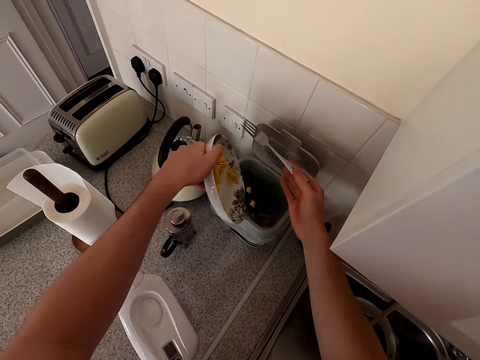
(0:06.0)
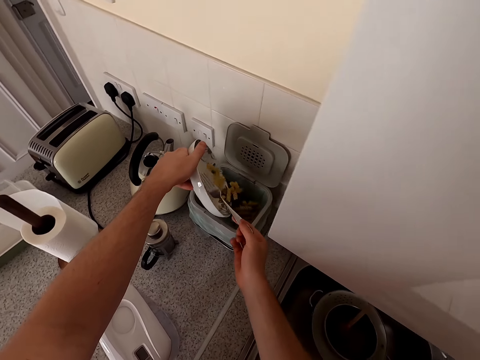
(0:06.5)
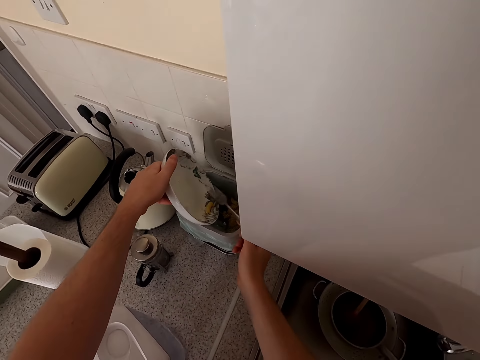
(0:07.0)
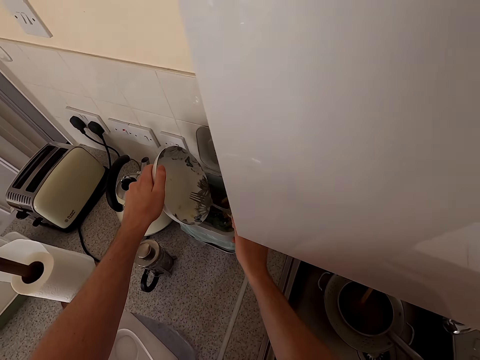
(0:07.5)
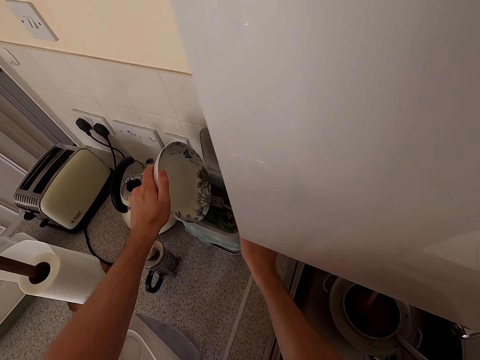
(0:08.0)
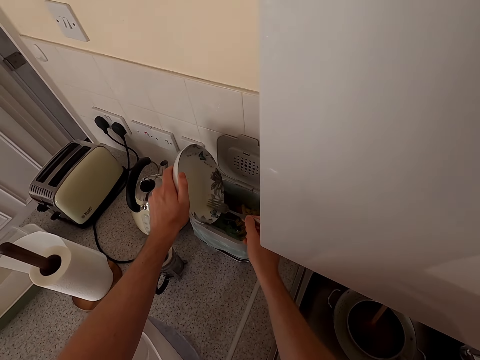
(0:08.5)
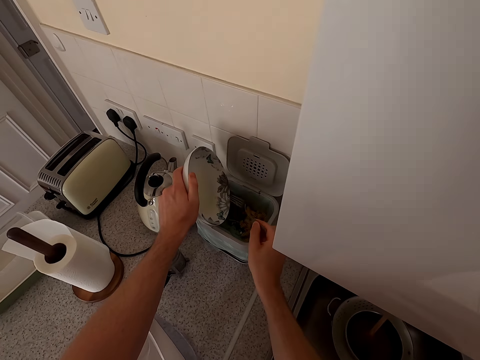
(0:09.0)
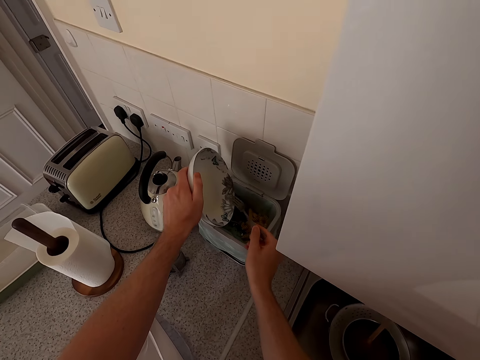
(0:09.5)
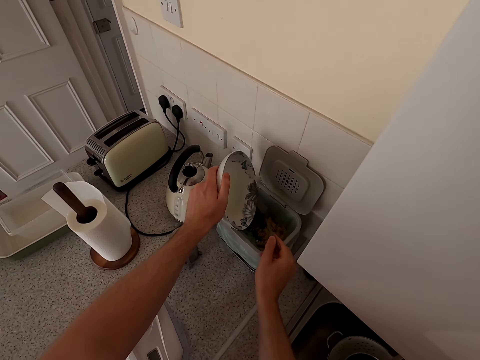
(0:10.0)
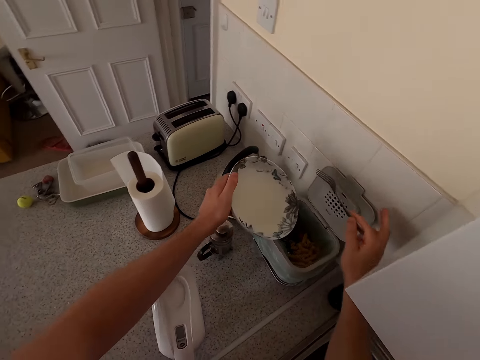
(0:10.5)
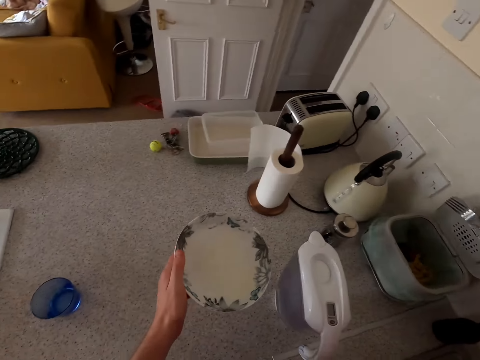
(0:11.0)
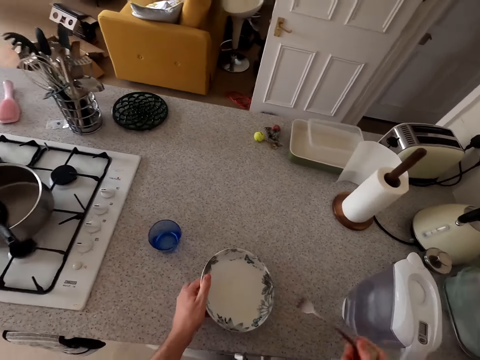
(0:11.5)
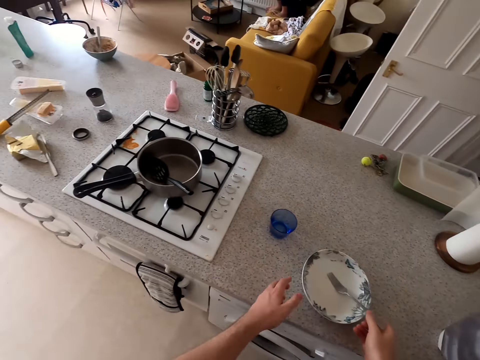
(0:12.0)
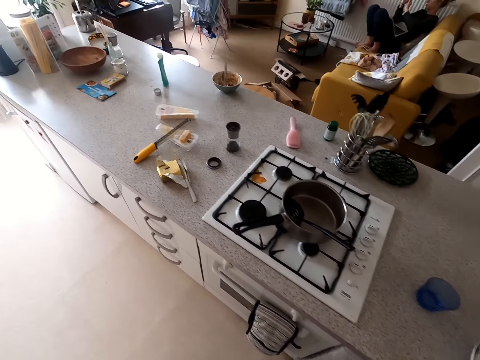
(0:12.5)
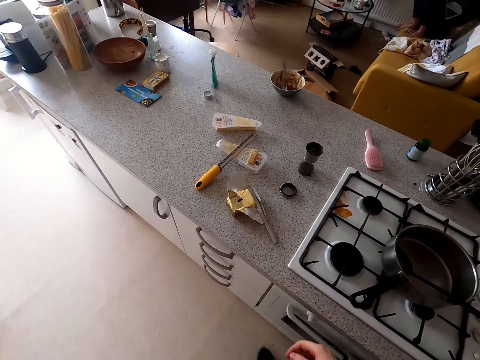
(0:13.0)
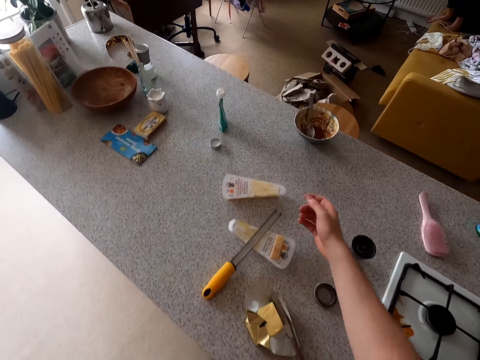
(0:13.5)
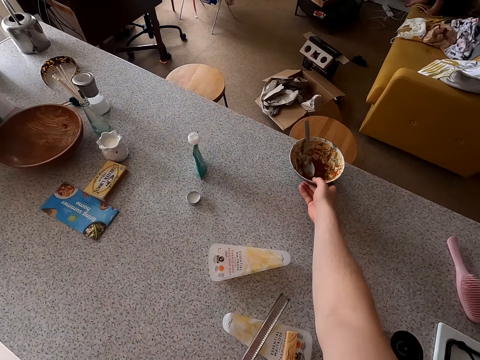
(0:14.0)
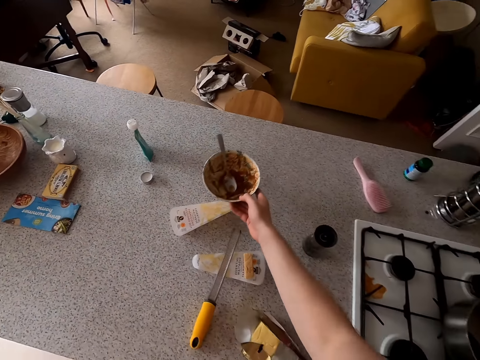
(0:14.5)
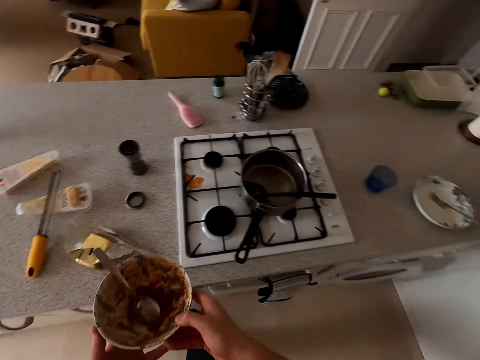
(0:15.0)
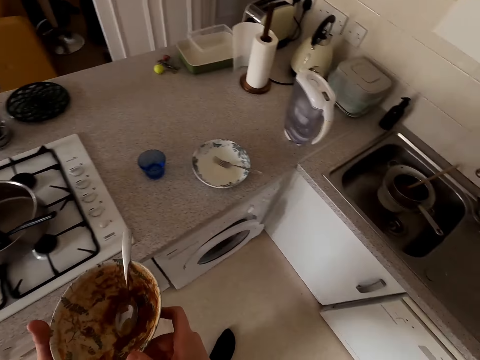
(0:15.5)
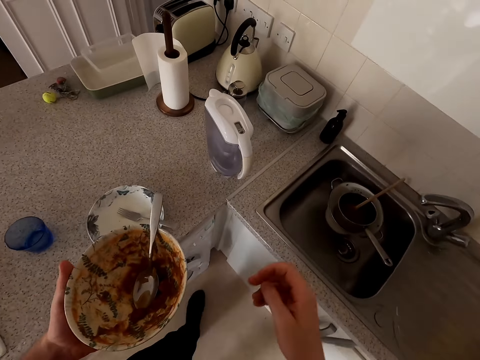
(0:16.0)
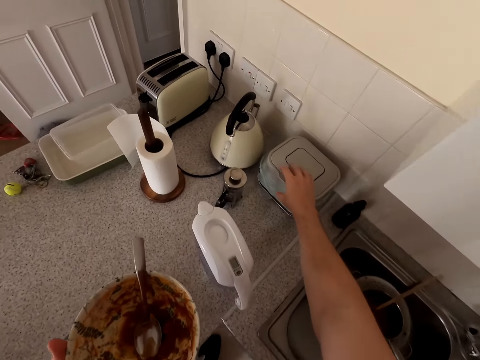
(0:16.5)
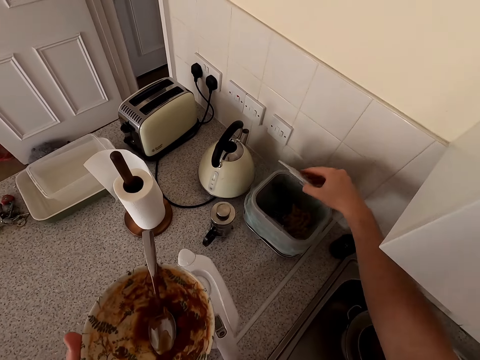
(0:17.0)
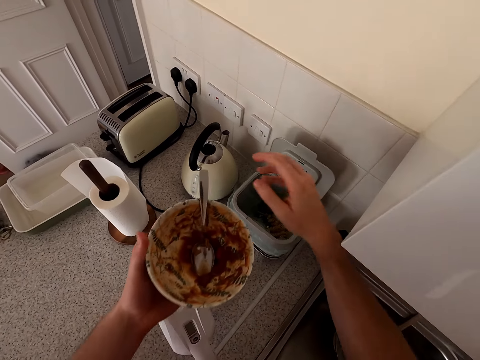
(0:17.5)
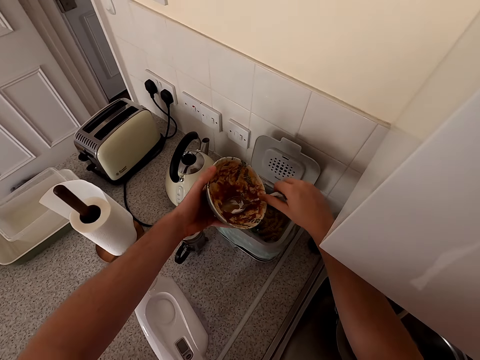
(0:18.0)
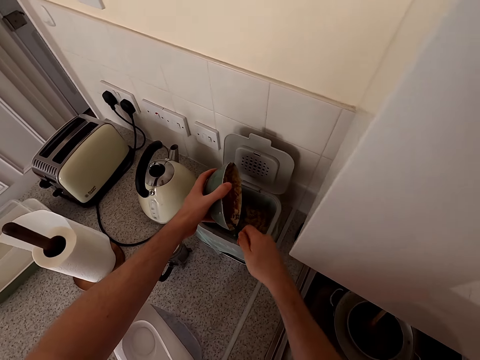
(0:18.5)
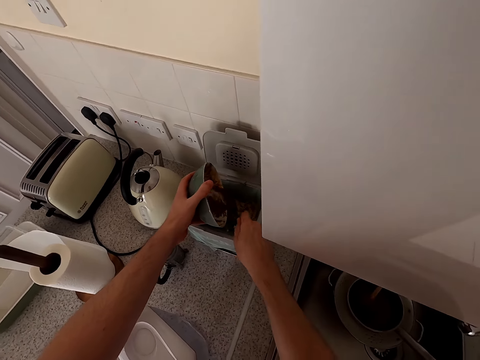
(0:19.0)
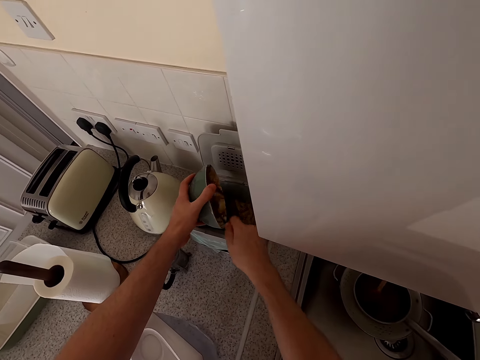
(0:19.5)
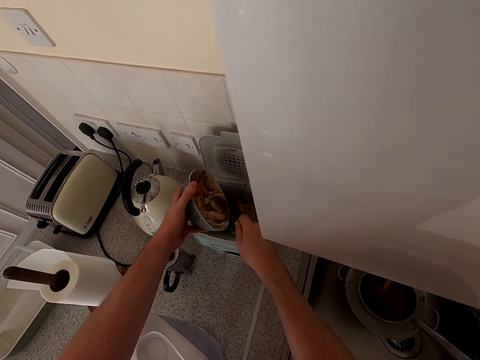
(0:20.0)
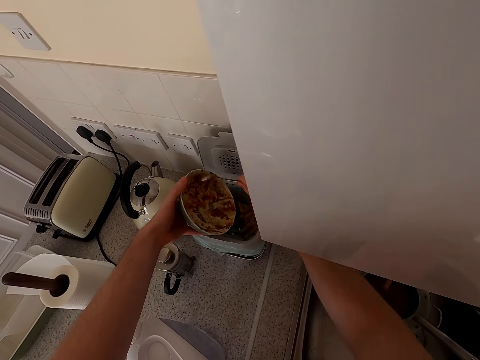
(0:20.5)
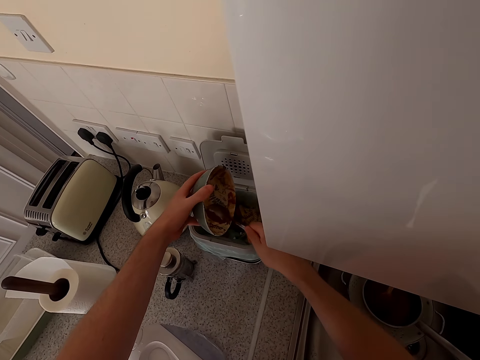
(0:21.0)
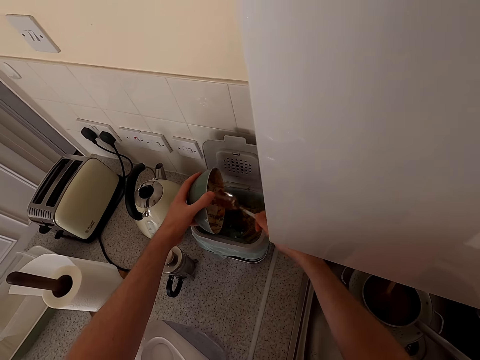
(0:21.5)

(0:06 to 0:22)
The camera wearer opens the trash can. They pour the food in the trash can. They close the trash can. They place the plate on the counter top. They walk in the room. They pick up a bowl or plate. They walk towards the trash can. They open the trash can. They pour the food in the trash can. They clear the plate.

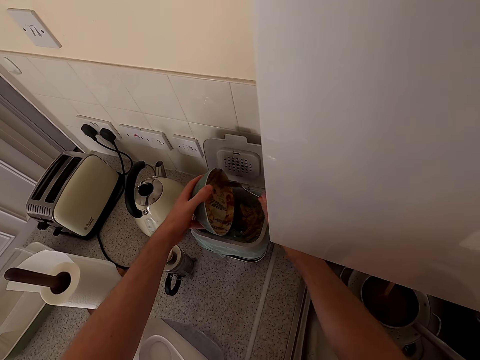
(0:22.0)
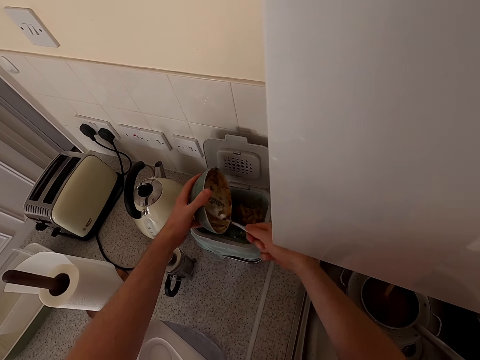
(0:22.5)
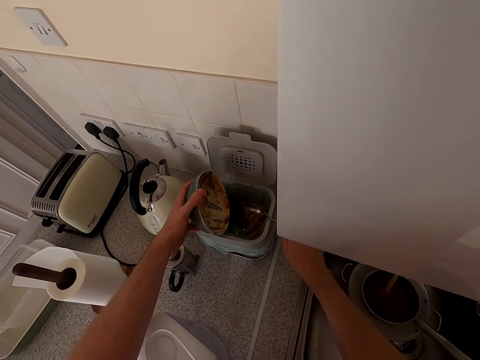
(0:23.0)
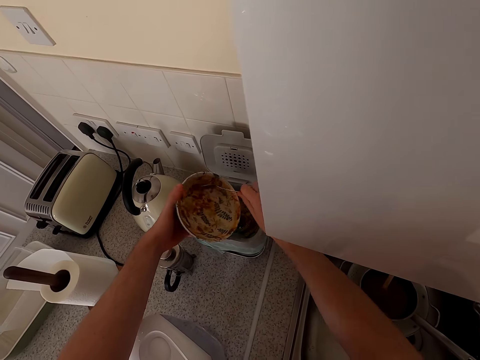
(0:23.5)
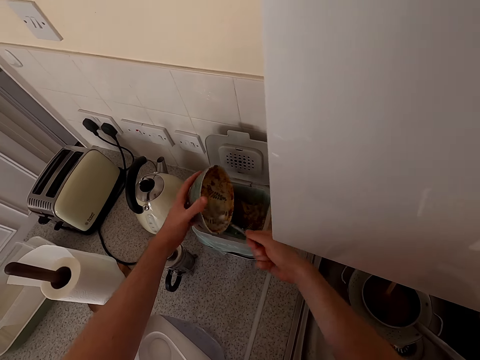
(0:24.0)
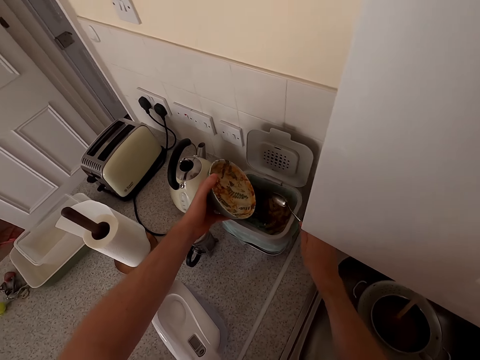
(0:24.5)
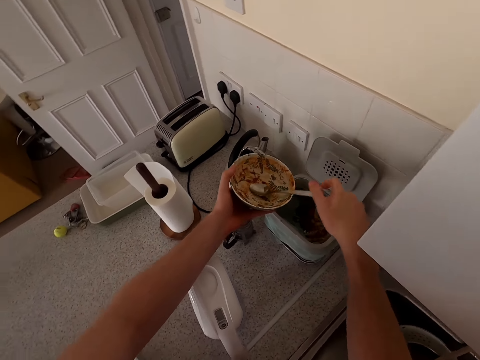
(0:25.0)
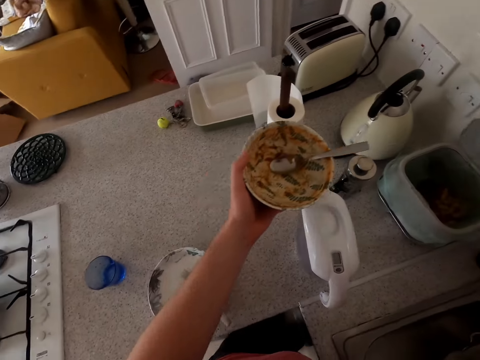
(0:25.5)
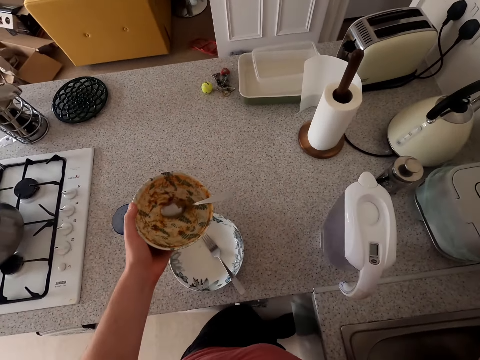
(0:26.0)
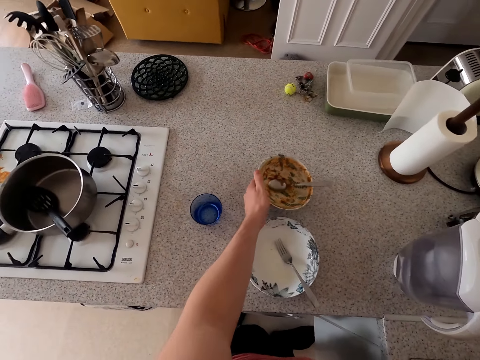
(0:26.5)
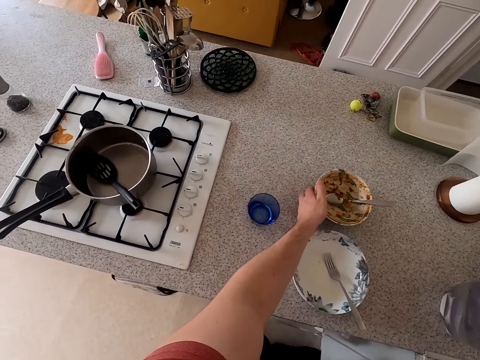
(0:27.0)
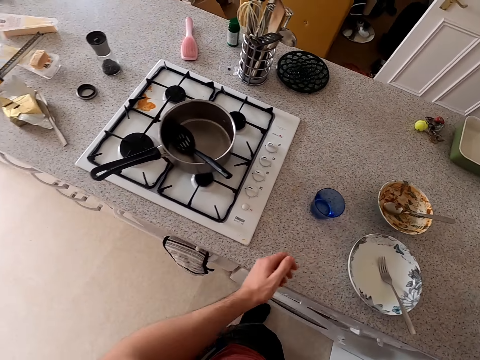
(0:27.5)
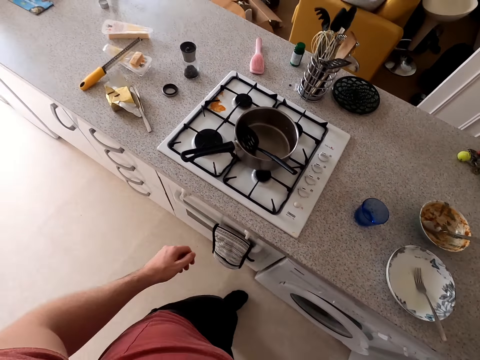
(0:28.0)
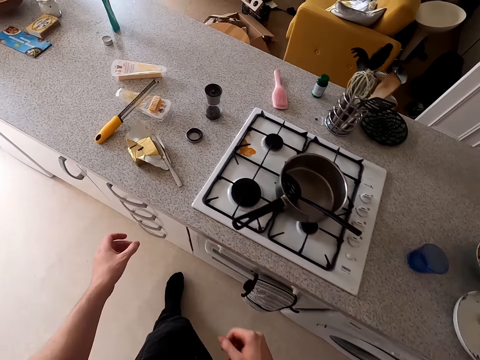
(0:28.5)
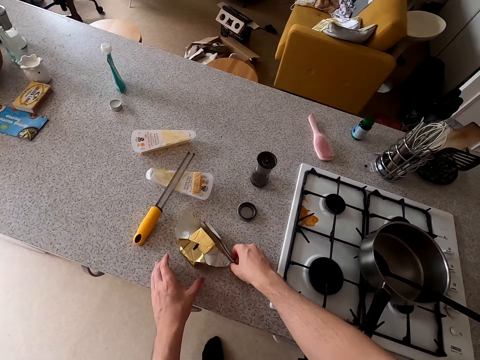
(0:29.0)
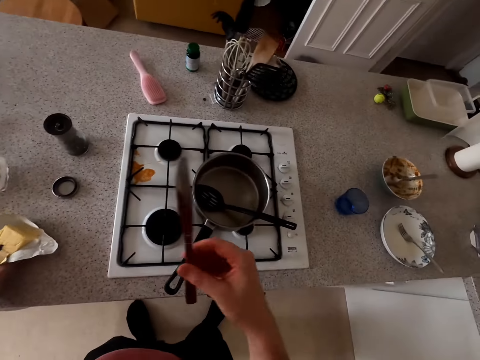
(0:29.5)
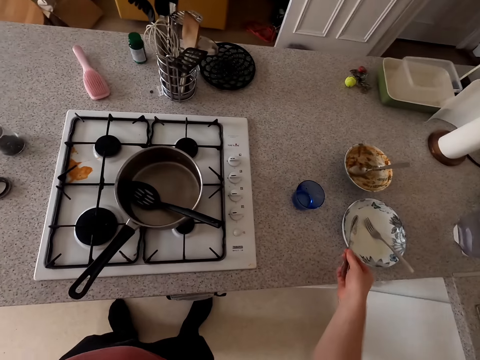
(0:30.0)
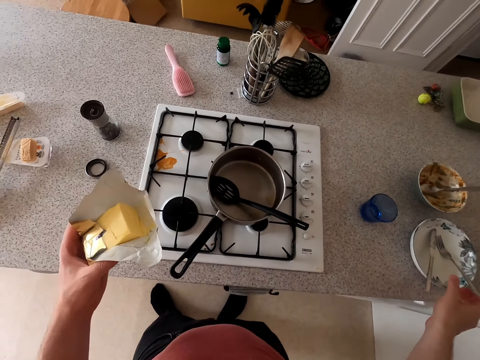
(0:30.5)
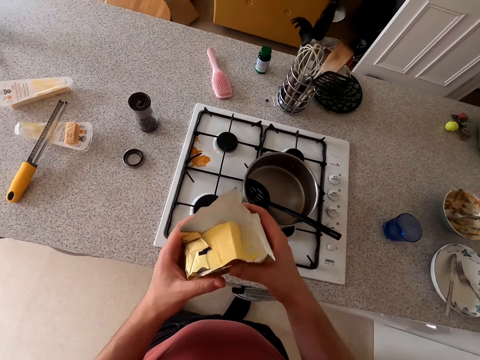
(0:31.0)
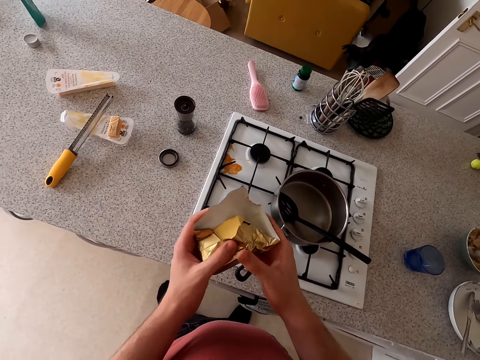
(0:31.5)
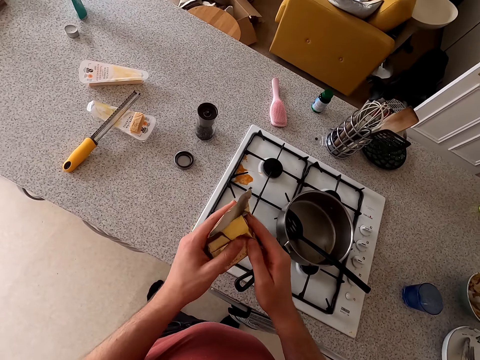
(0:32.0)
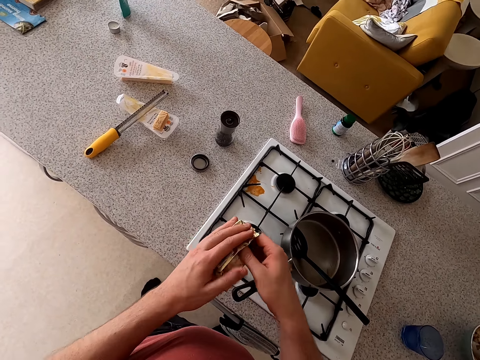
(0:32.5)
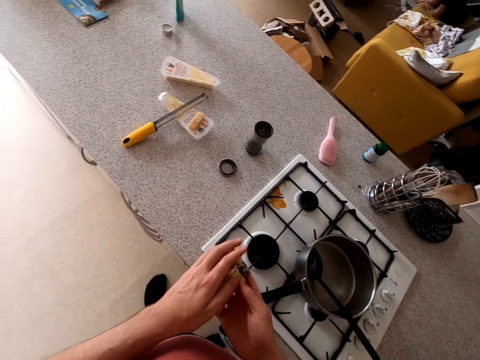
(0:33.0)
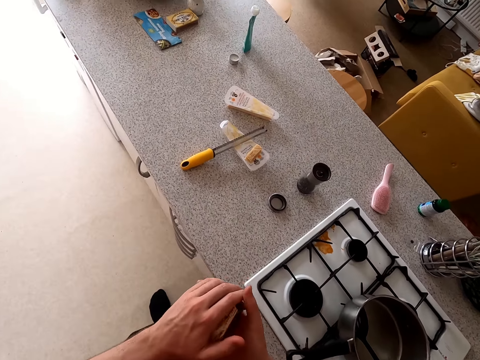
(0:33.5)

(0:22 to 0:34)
The camera wearer taps the dish. They put the spoon on the plate. They close the trash can. They put the plate on the kitchen counter. They walk in the room. They take the knife. They pick up the spoon. They place the spoon in the plate. They put the knife on the plate. They fold the paper containing butter.
